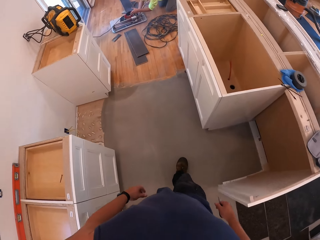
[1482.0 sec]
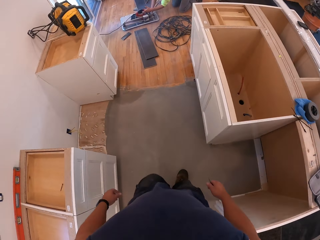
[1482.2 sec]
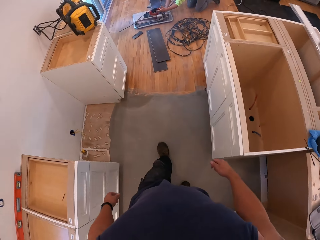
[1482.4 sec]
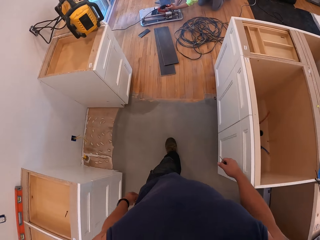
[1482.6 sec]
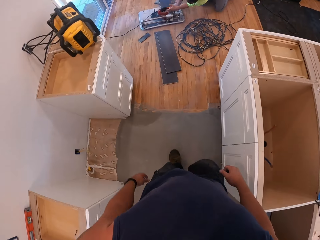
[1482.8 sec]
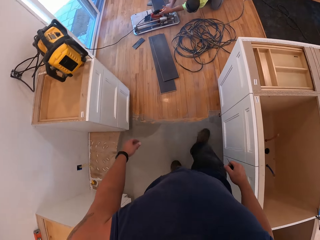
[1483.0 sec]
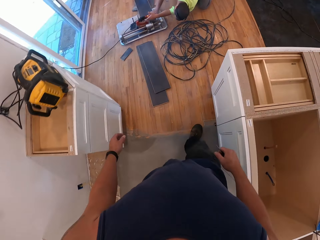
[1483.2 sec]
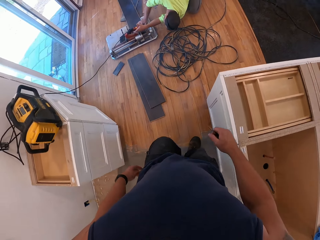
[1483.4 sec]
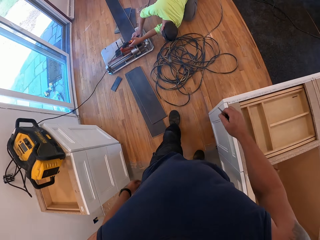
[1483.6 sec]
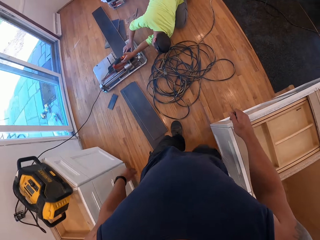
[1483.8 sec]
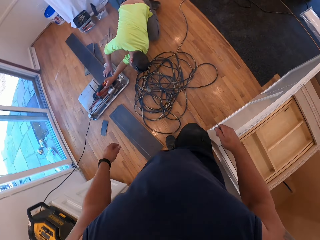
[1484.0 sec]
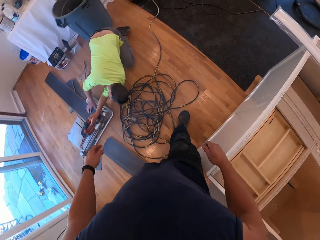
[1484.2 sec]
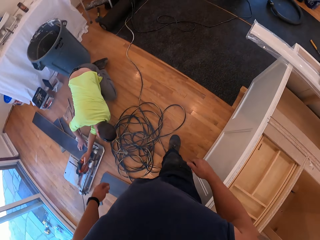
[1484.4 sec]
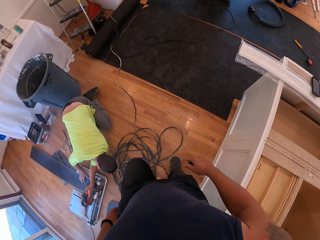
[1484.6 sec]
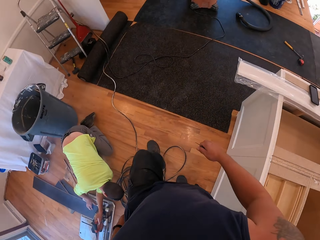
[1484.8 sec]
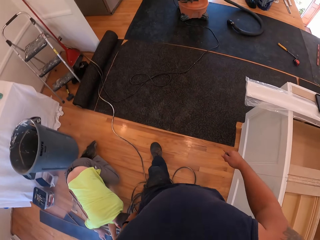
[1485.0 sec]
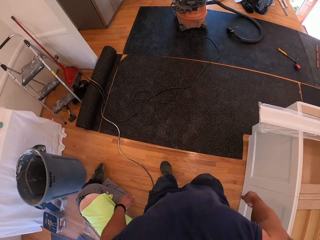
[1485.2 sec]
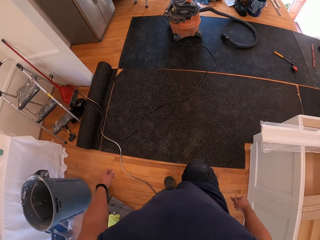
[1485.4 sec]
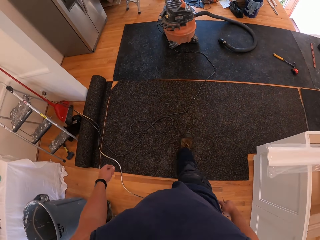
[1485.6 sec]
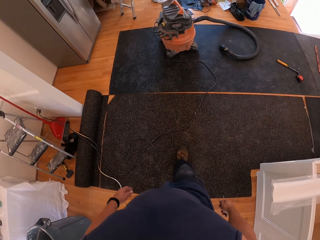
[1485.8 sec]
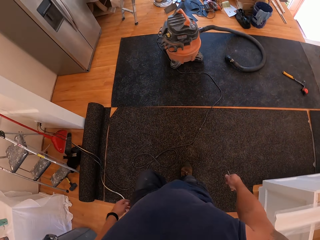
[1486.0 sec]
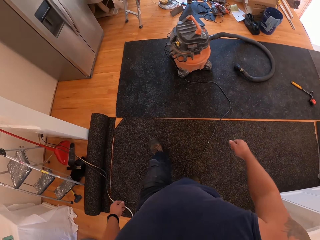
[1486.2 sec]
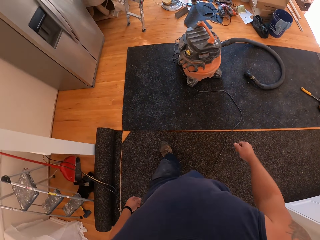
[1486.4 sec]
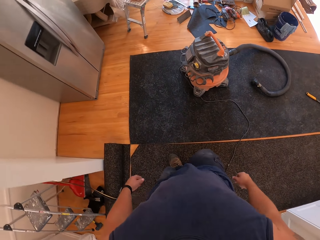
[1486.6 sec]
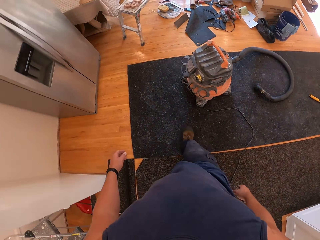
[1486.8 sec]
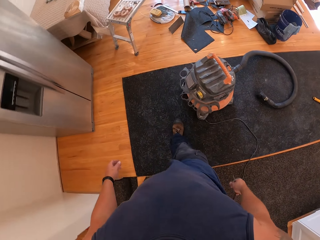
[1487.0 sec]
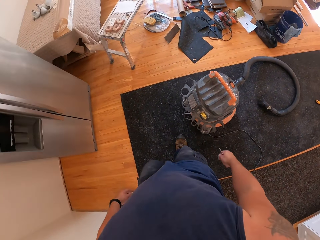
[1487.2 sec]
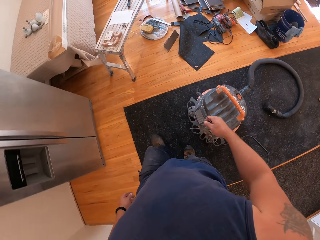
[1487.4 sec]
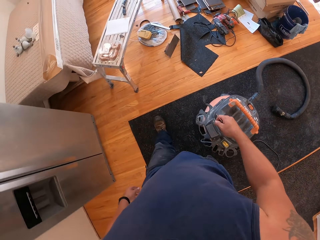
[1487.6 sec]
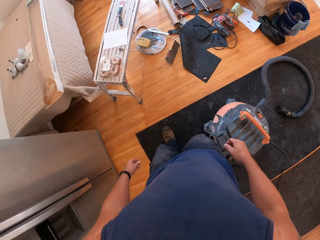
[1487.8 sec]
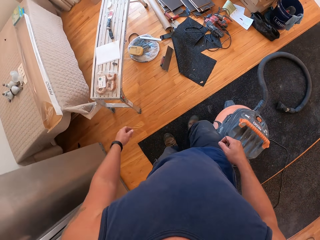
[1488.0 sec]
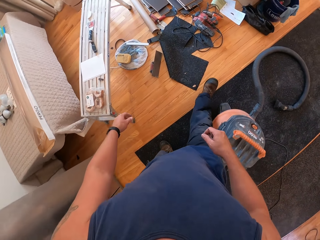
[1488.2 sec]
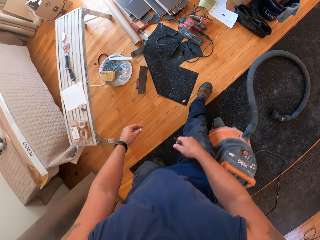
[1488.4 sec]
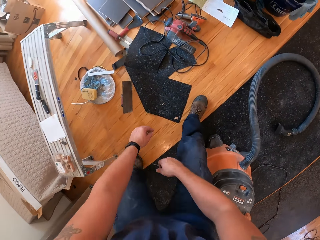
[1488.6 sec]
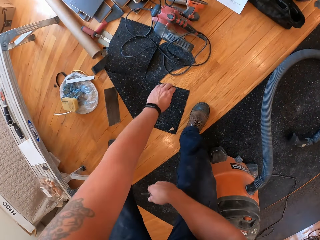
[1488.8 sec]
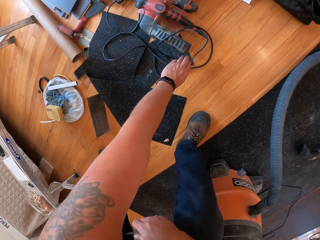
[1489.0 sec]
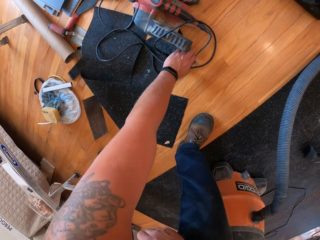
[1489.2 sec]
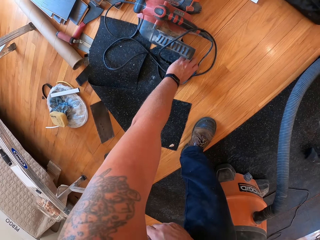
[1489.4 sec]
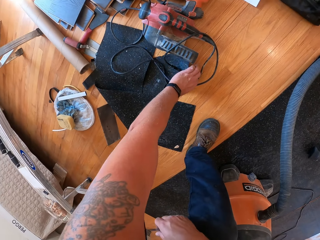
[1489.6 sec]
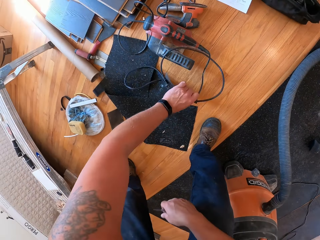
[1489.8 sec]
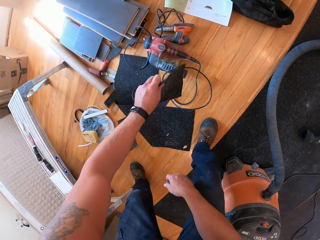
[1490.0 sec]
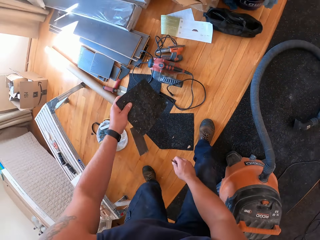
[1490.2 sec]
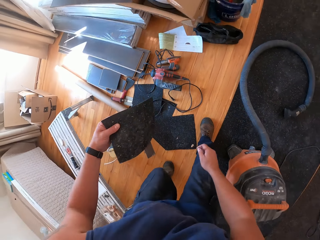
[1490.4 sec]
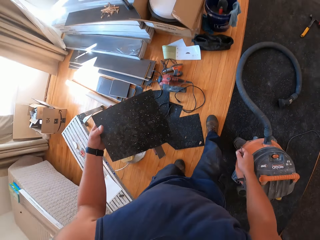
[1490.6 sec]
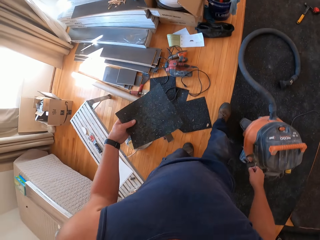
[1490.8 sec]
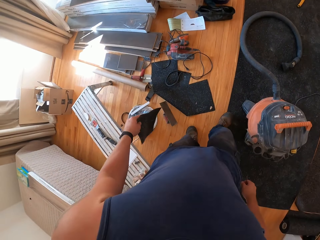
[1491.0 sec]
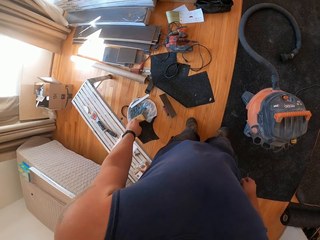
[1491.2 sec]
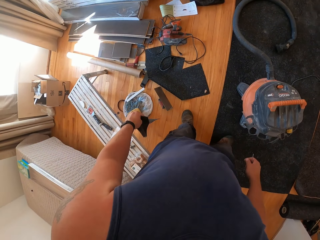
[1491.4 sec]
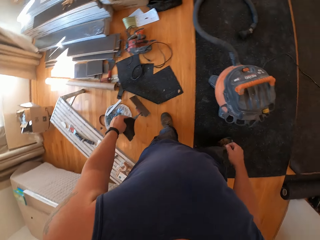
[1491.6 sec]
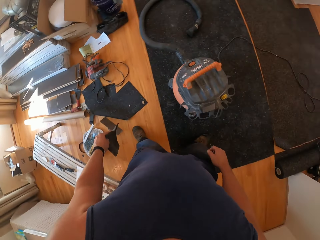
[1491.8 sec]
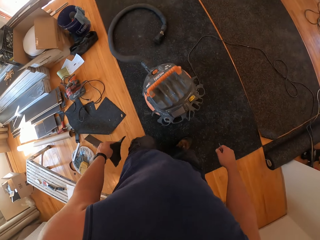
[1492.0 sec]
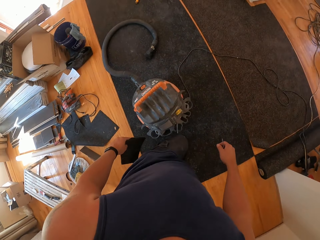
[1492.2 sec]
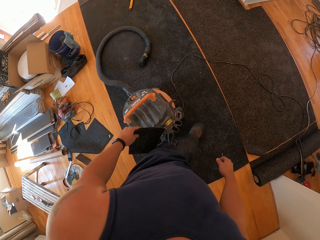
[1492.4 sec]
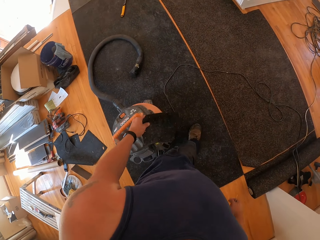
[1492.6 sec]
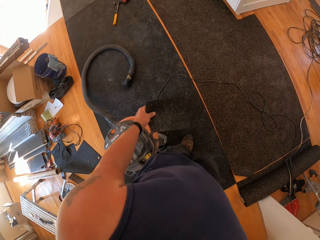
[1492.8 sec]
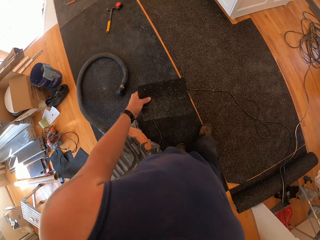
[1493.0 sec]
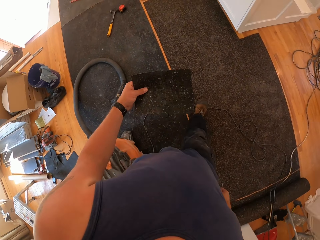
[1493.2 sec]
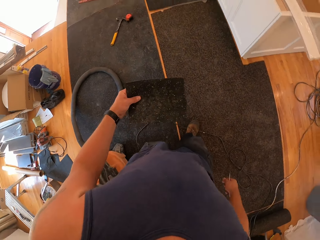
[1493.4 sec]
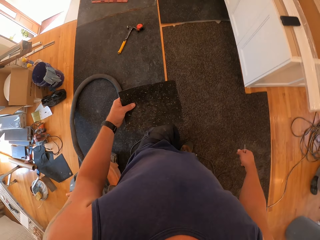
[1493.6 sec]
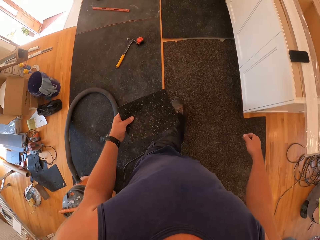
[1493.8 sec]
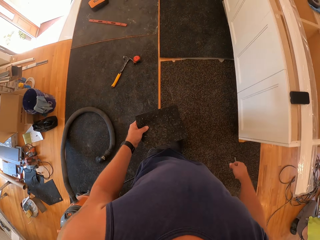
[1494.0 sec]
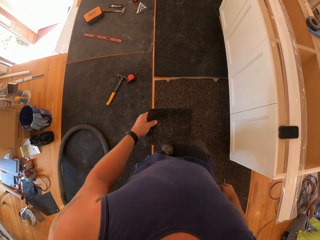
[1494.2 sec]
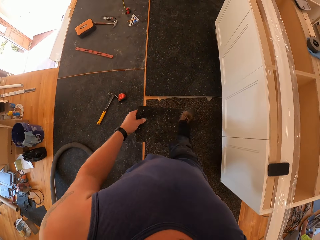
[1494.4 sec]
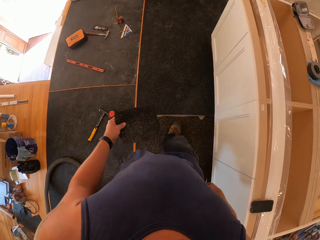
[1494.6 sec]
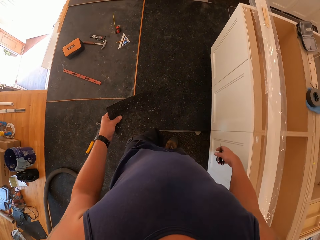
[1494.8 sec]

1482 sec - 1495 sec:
The camera wearer walks towards a man. They pick up another floor cover from the floor board with the left hand.

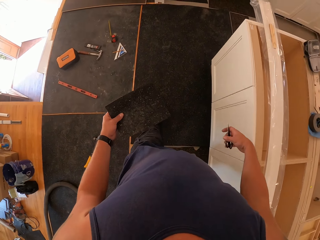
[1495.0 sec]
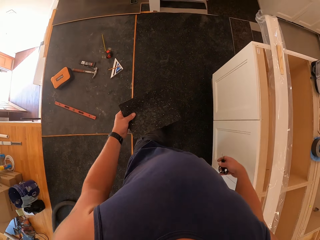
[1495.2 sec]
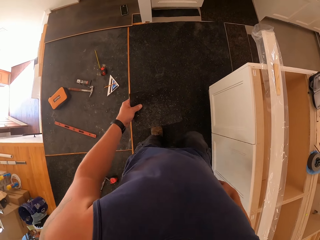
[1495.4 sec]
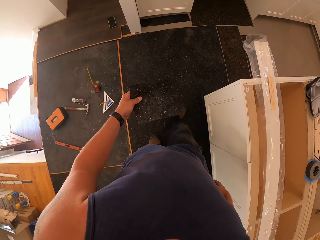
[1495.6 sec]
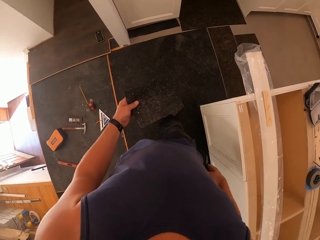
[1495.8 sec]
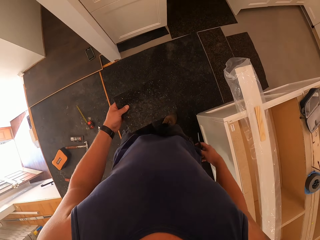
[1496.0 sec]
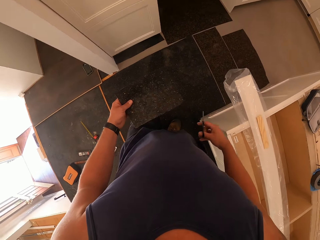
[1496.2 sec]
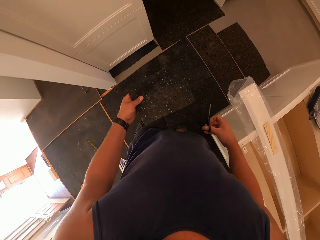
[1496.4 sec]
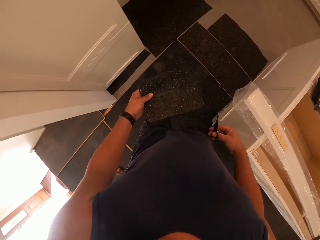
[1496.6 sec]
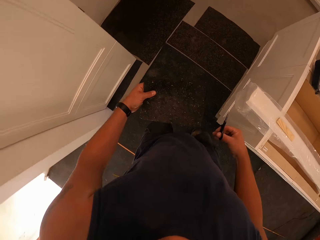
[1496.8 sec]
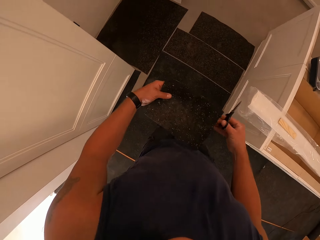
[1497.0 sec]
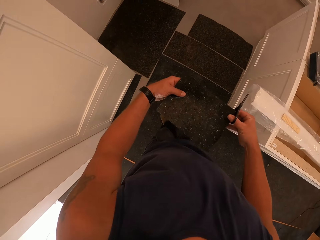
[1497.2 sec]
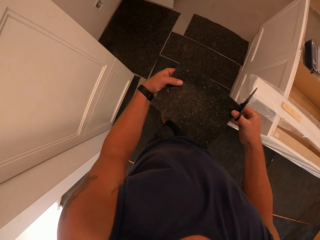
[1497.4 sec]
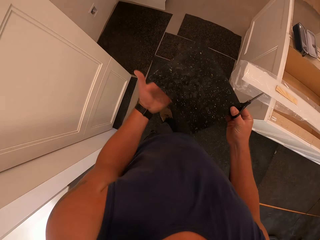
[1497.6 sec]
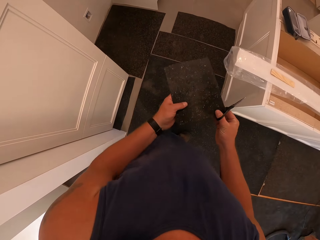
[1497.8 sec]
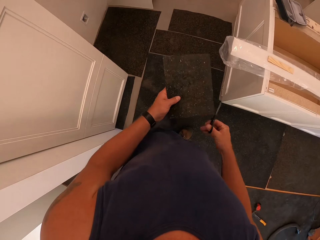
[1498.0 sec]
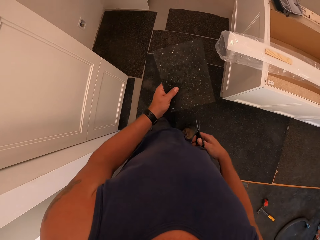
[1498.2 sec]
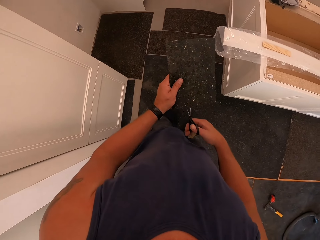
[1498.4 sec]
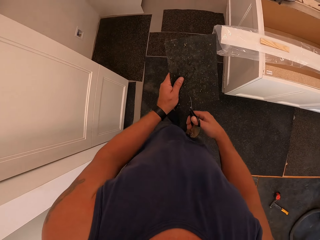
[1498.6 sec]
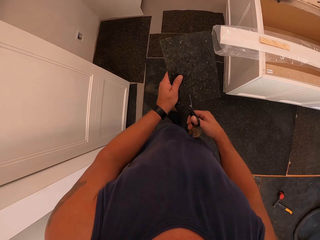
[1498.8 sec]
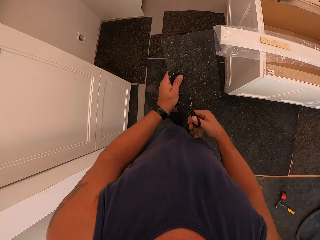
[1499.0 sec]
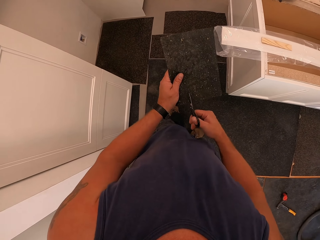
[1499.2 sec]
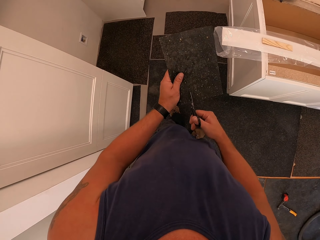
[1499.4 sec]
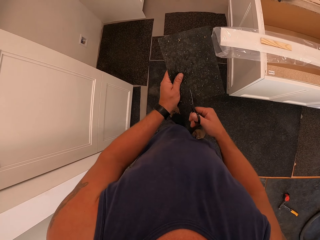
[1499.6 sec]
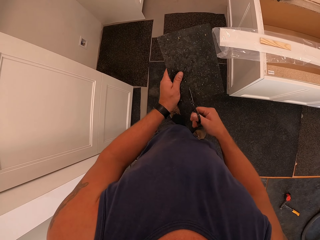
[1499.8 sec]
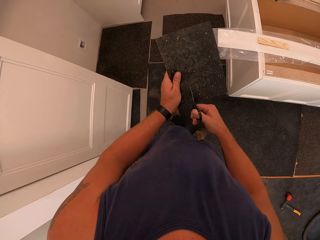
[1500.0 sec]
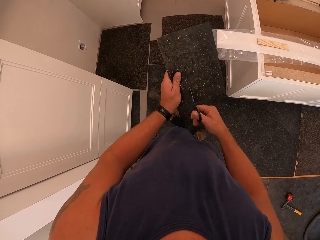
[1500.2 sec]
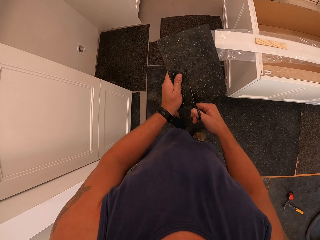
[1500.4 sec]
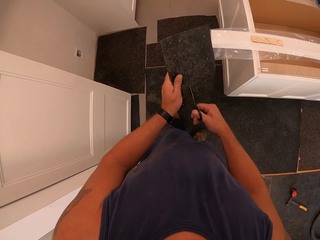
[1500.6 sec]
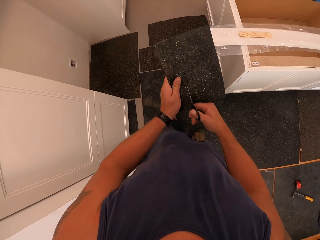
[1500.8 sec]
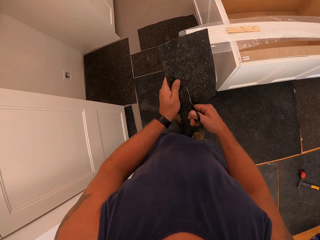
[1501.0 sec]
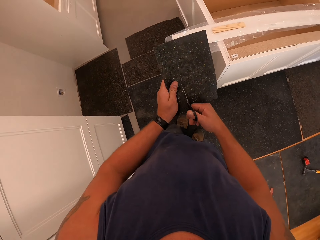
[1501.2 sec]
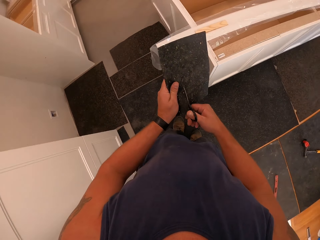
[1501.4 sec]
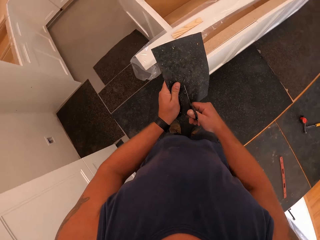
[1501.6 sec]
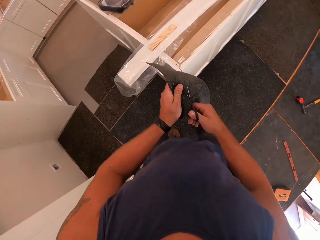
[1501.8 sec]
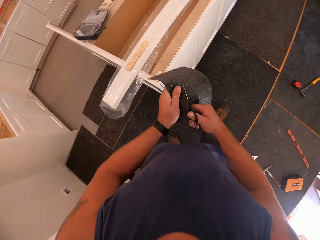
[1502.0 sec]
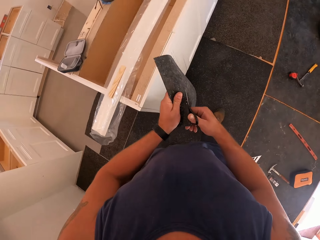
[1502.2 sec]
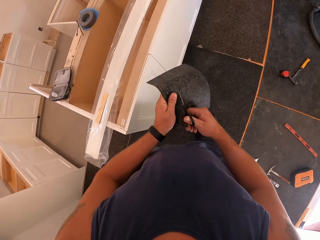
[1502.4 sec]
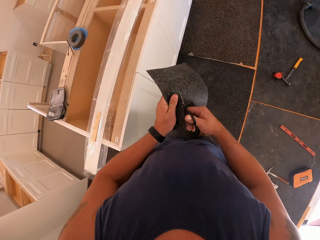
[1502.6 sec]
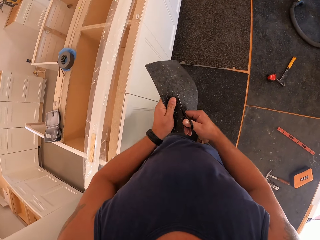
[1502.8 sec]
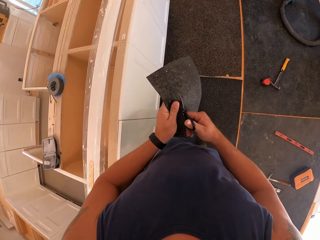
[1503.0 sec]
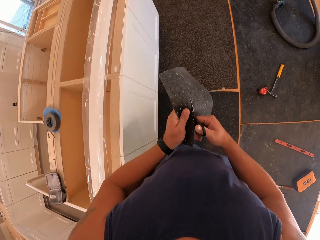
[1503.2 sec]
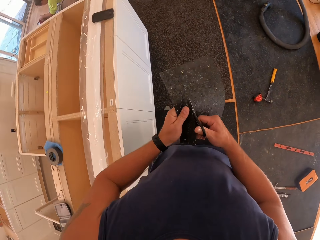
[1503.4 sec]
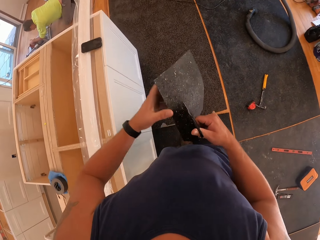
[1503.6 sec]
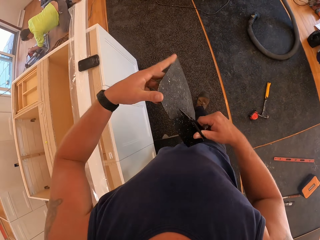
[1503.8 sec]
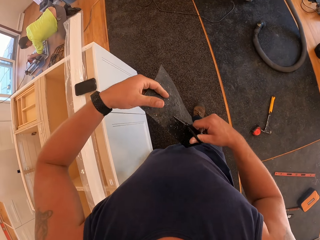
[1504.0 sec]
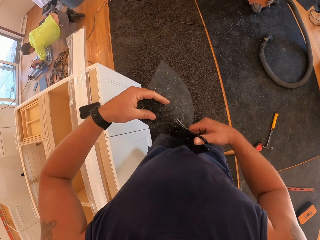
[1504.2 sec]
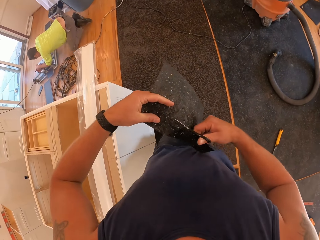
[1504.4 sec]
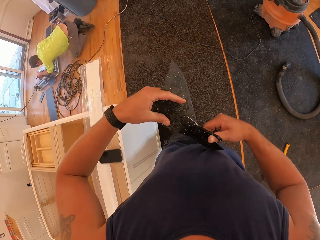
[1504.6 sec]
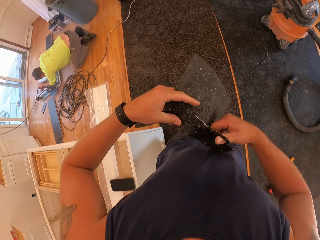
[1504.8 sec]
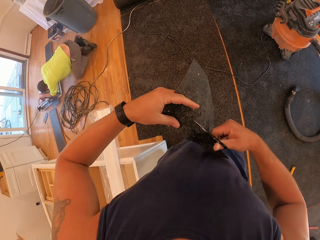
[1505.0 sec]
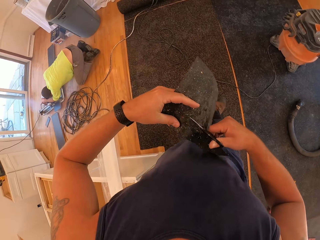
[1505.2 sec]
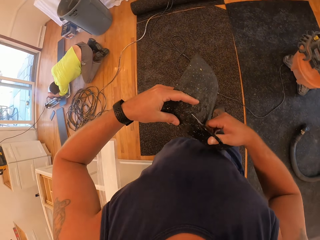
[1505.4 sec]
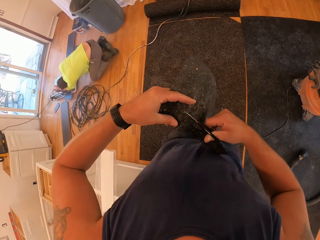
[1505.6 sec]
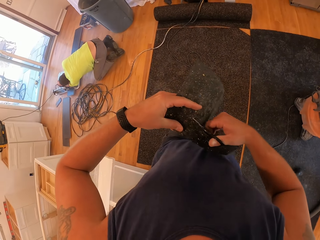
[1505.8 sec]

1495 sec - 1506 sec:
The camera wearer cuts a piece of the floor cover with the scissors with the right hand. The man planes the floor board with the electric planer with both hands.
